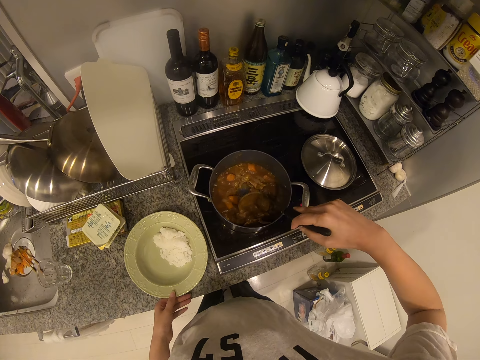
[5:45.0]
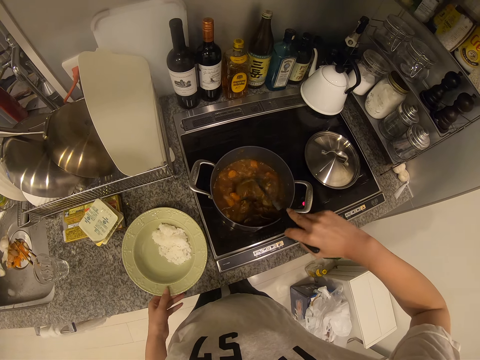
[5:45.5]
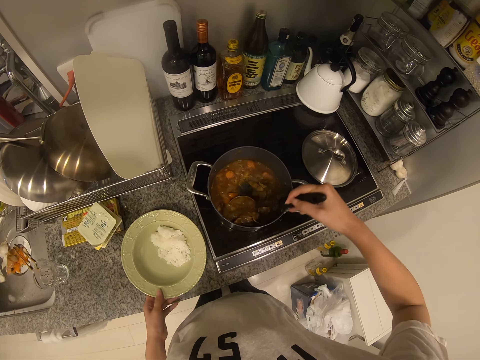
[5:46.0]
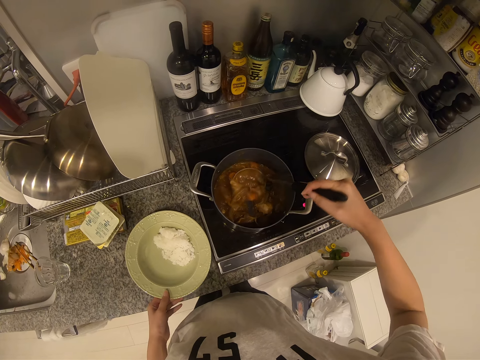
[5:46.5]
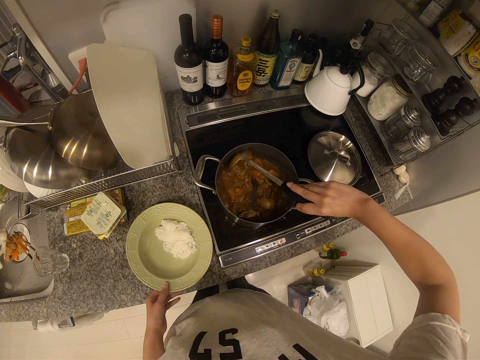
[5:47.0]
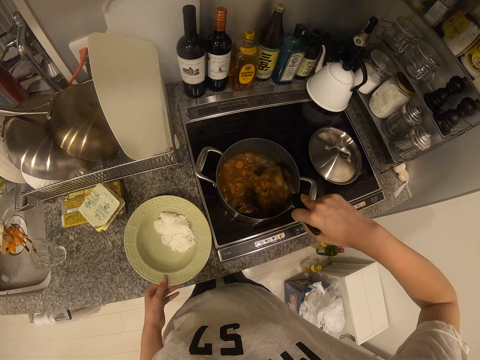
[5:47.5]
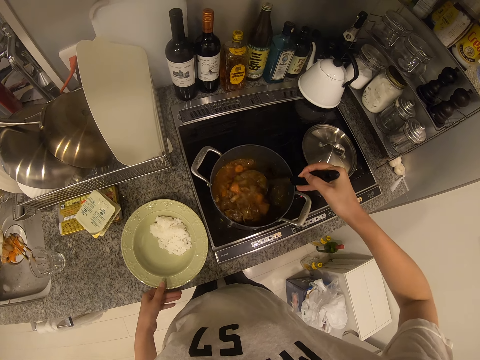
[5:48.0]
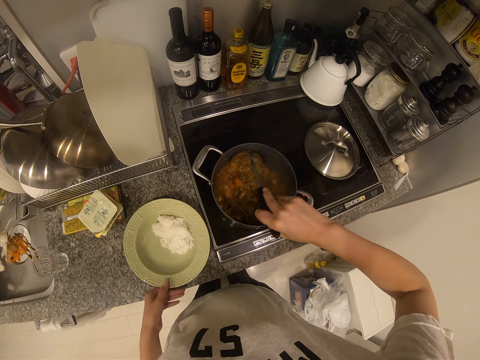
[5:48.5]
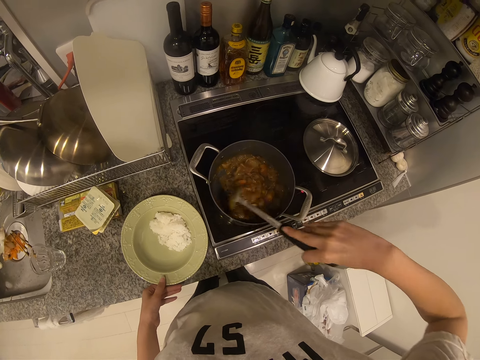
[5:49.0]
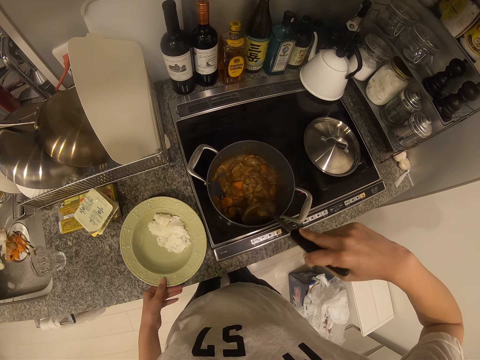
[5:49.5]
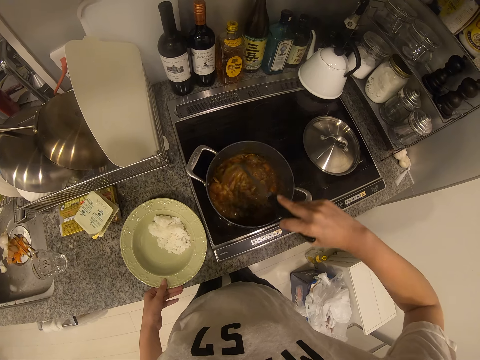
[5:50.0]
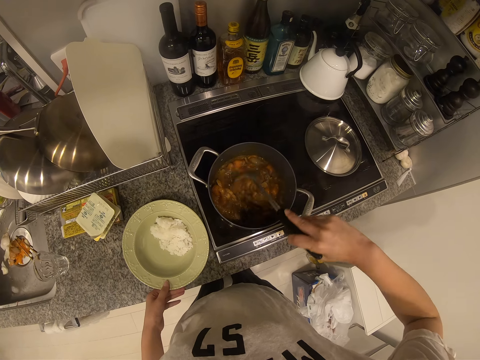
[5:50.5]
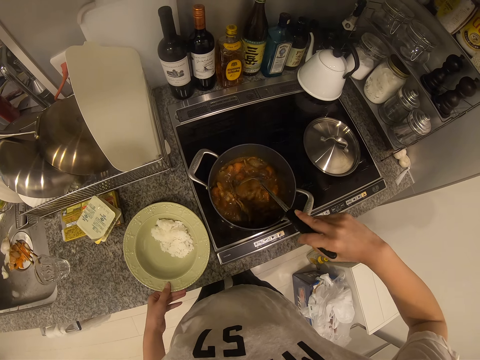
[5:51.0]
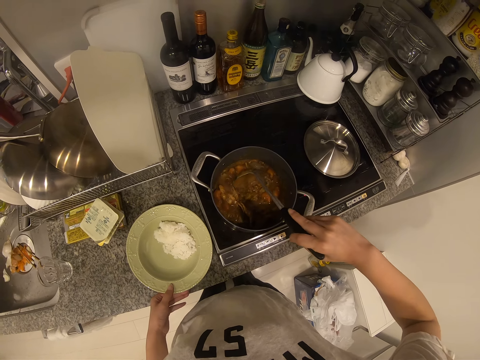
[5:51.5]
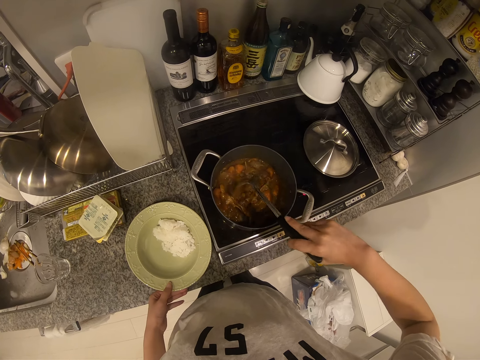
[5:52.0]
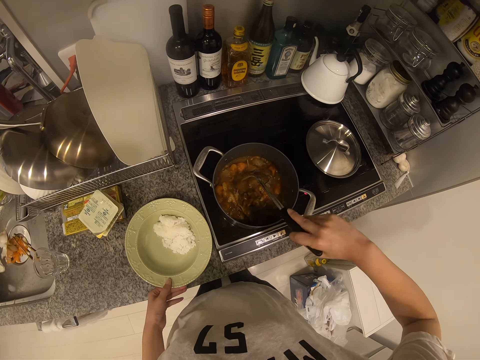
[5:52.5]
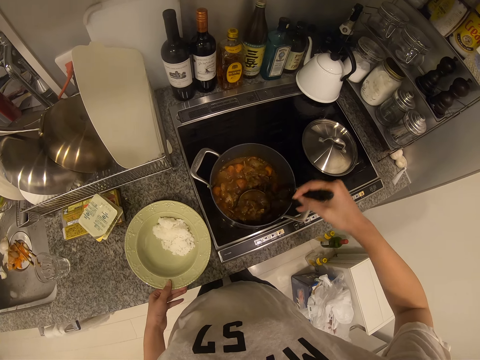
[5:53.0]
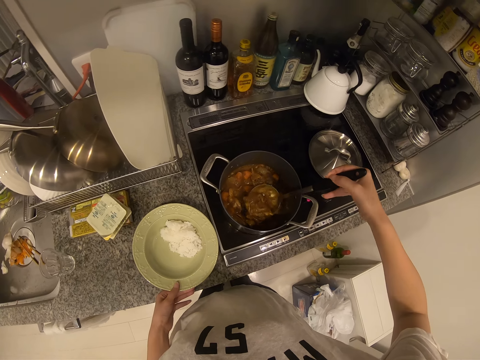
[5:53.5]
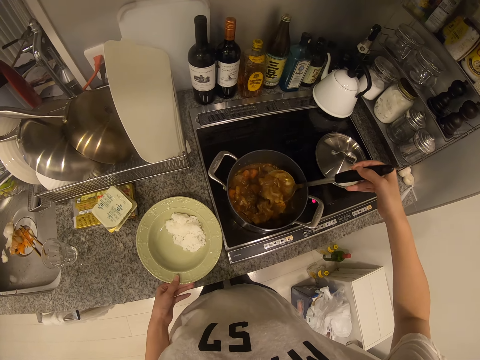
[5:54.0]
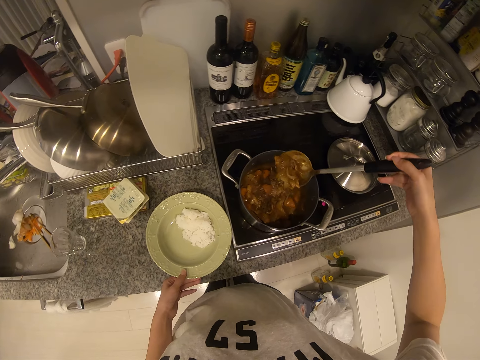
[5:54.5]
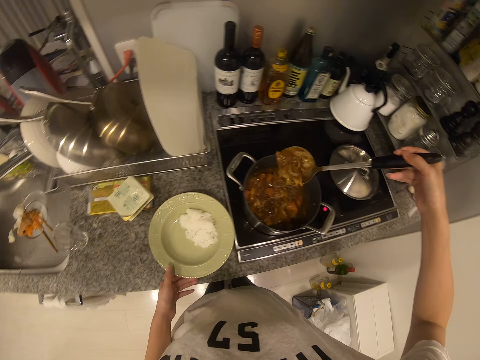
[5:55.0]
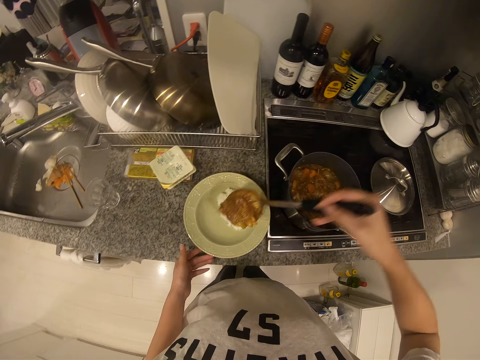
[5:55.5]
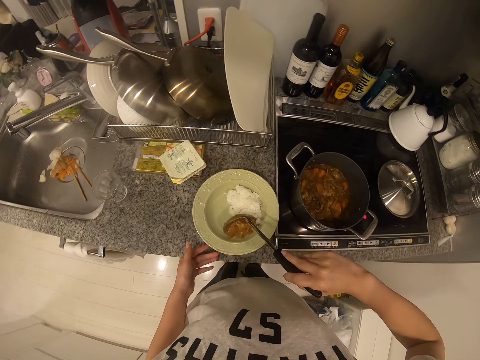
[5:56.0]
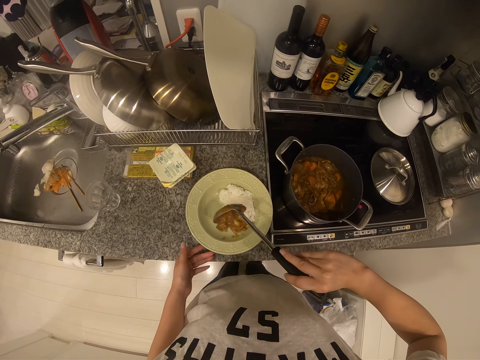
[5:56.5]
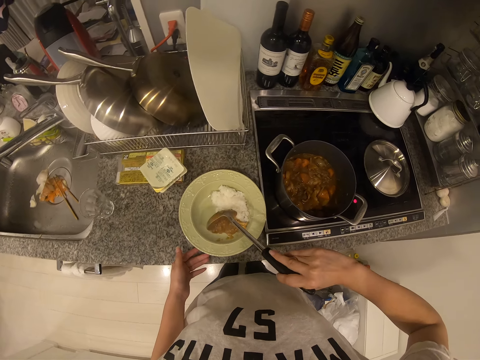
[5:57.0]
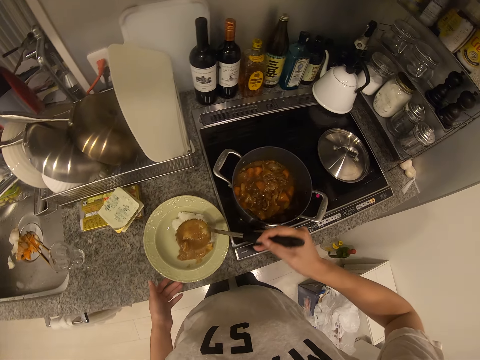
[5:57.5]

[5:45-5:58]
The camera wearer stirs the soup or stew with the spoon and scoops the stew from the cooking pot. They scoop the soup with the spoon. They pour the soup into the plate.

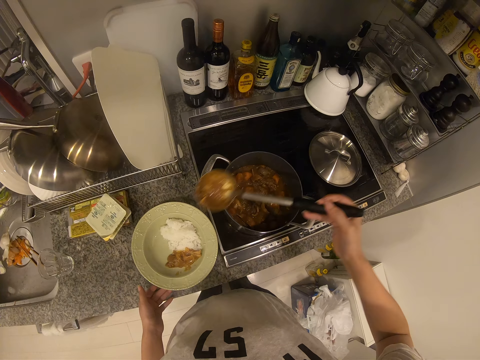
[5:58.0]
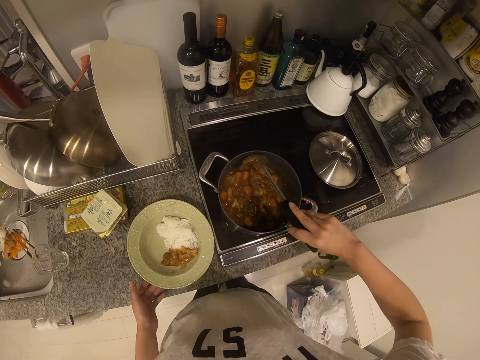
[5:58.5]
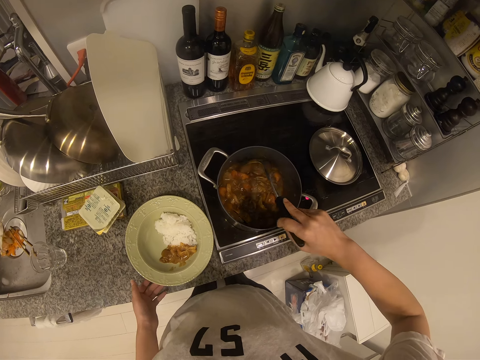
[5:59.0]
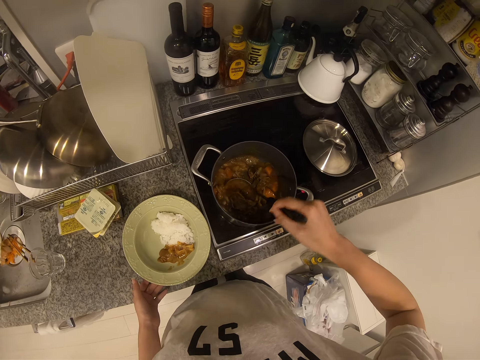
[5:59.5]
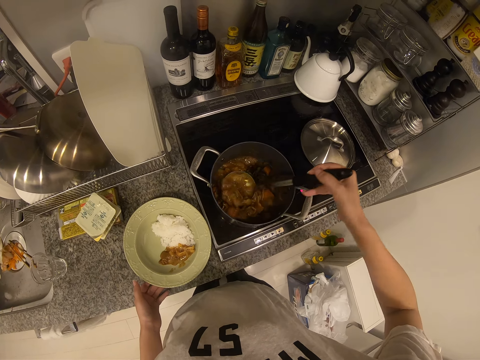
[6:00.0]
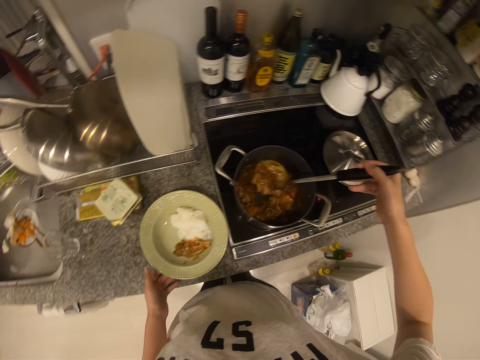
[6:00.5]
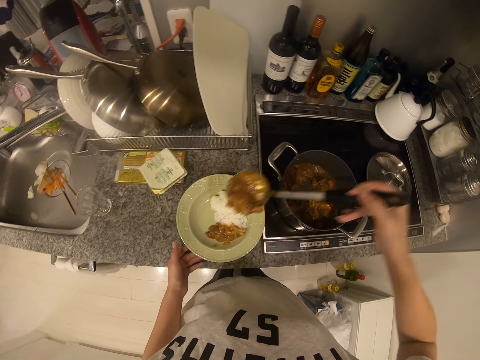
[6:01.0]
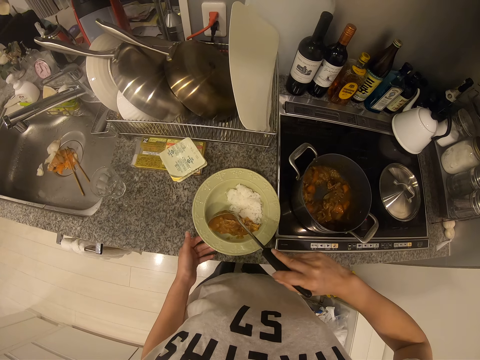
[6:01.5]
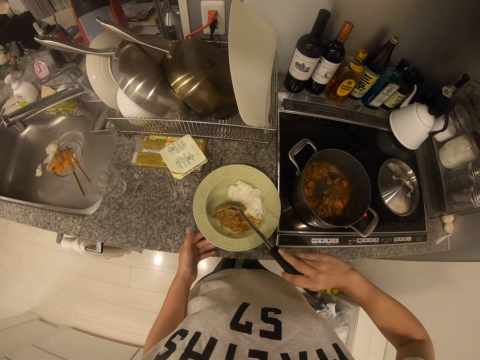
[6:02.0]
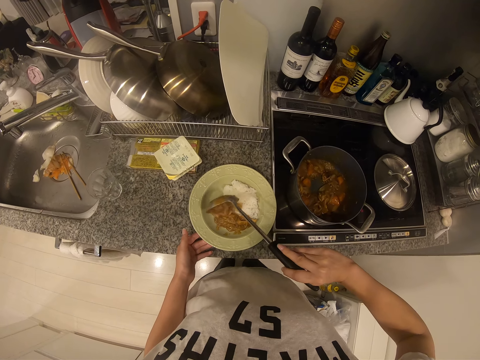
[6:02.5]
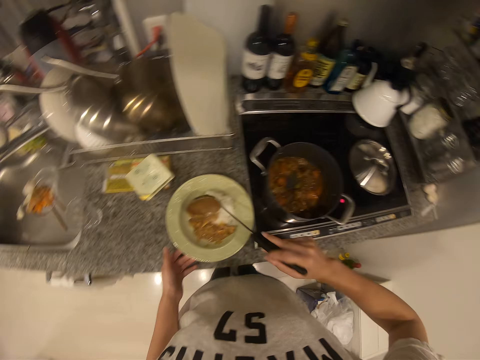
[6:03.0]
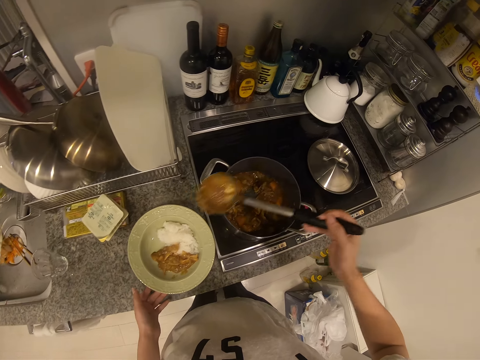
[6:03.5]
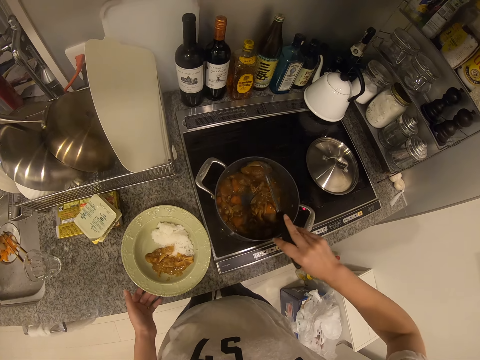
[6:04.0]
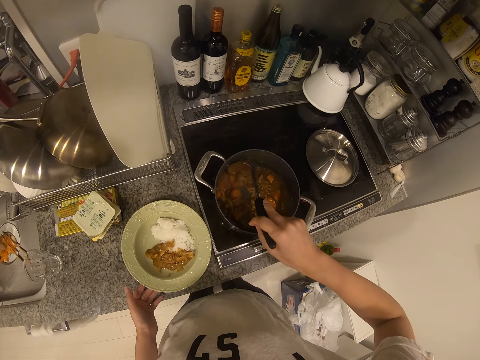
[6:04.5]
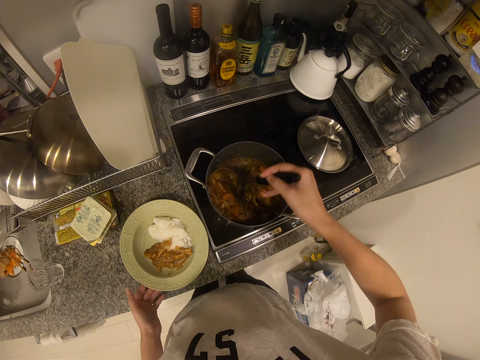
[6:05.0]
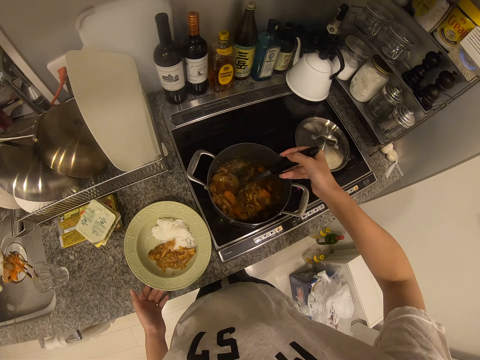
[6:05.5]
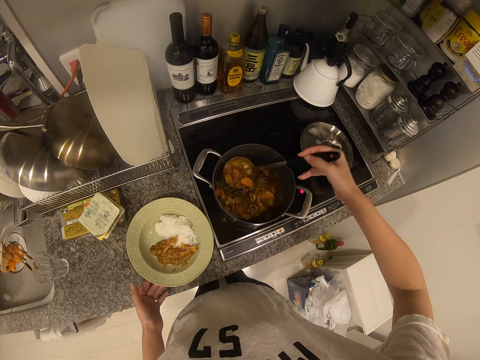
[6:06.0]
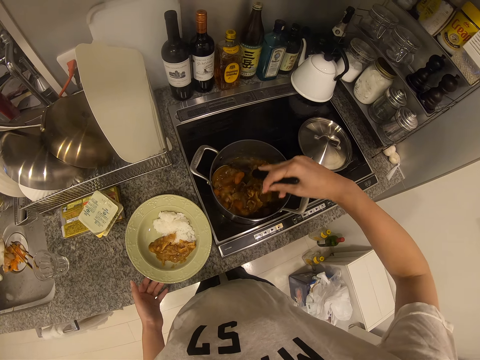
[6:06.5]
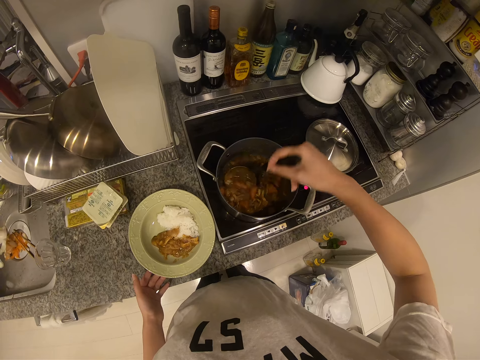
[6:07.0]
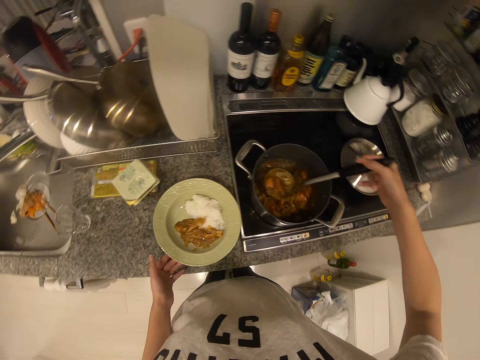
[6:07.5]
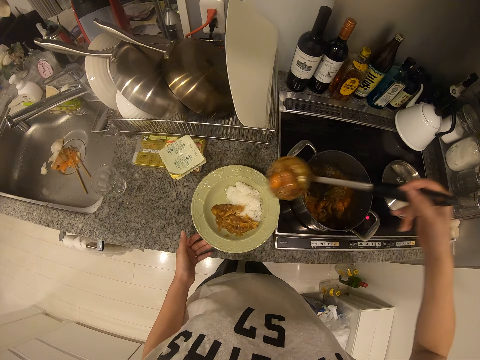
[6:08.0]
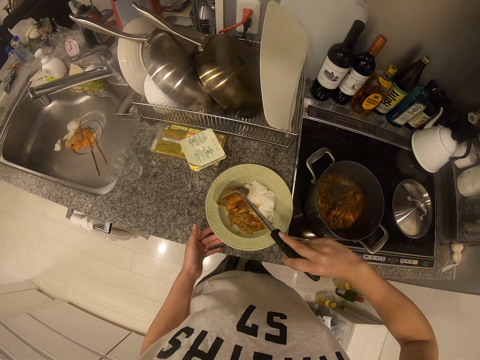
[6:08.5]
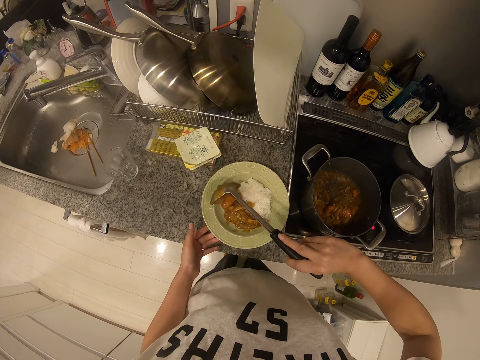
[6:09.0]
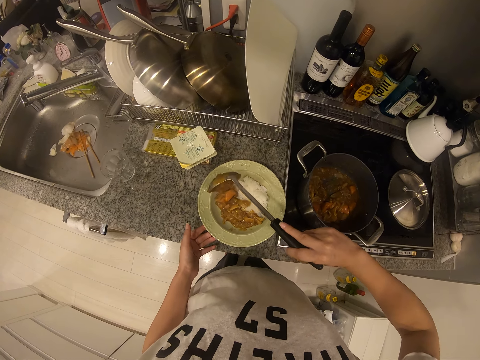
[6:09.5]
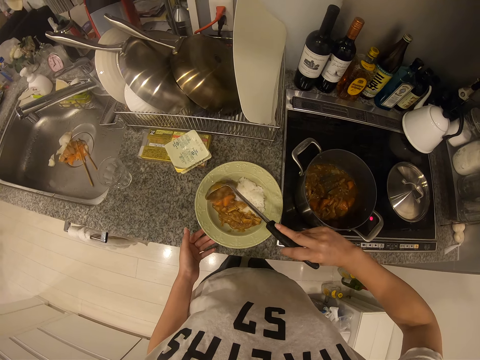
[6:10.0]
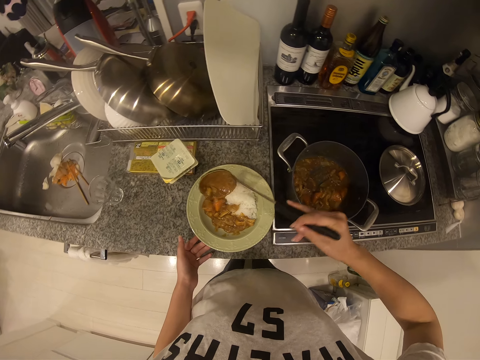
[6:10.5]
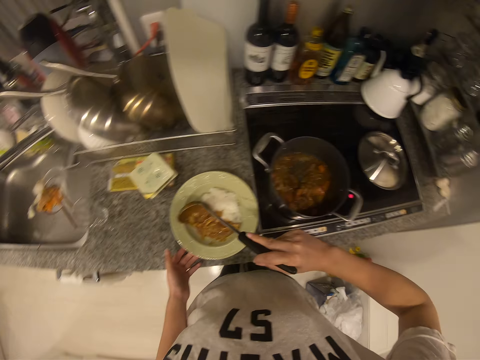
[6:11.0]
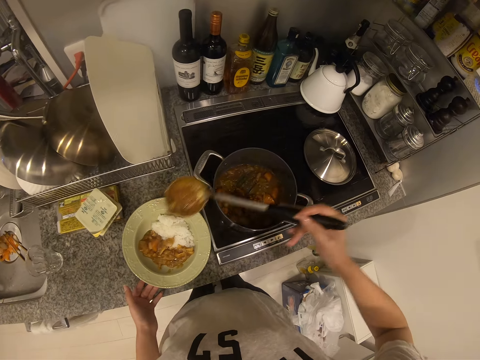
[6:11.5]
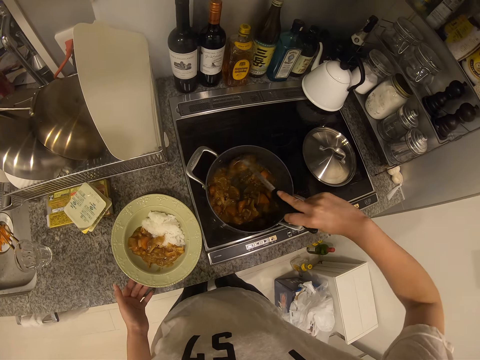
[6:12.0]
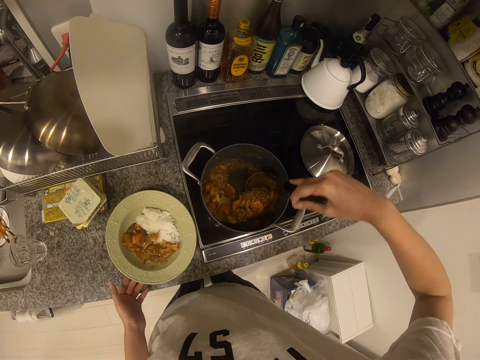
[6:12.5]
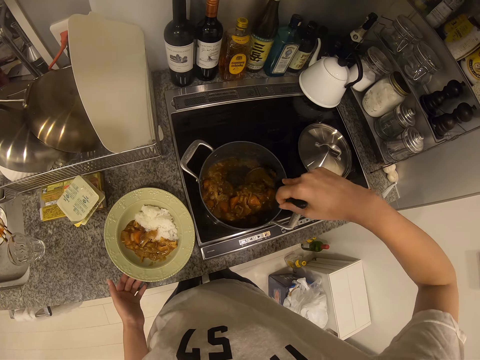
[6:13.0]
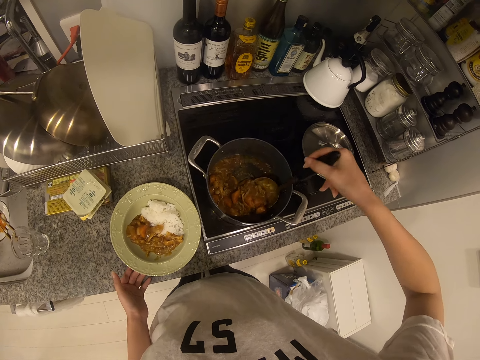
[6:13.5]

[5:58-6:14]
The camera wearer scoops the soup with the spoon from the cooking pot. They pour the soup into the plate. They scoop the soup with the spoon from the cooking pot. They pour the soup into the plate. They scoop the soup with the spoon.
